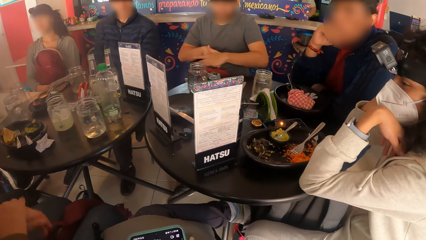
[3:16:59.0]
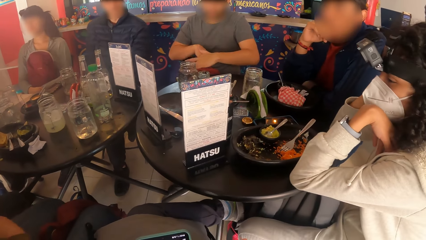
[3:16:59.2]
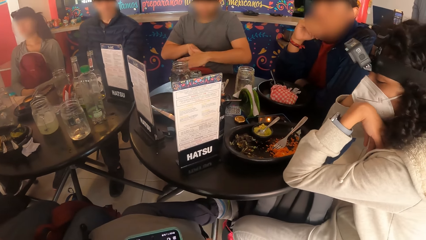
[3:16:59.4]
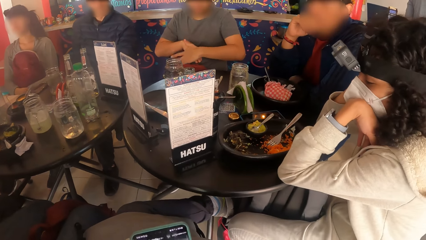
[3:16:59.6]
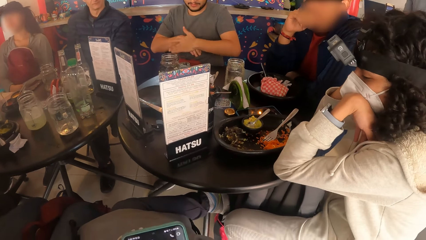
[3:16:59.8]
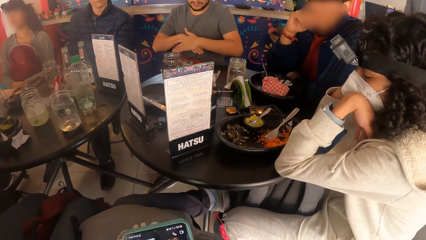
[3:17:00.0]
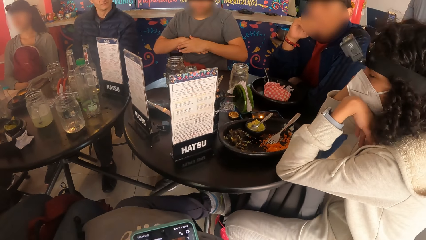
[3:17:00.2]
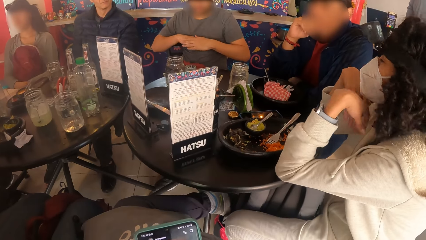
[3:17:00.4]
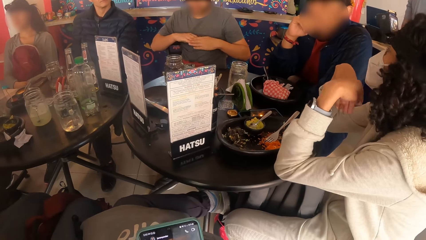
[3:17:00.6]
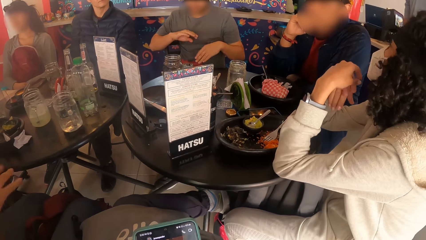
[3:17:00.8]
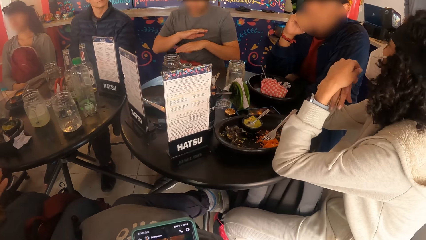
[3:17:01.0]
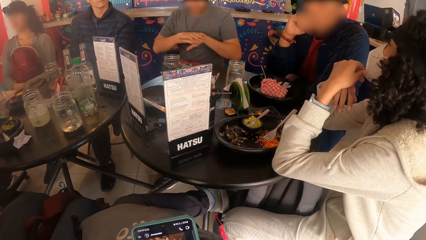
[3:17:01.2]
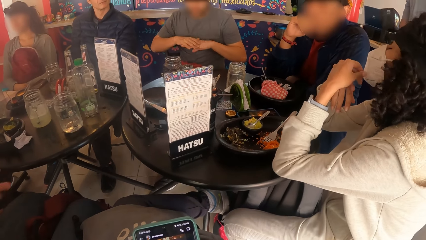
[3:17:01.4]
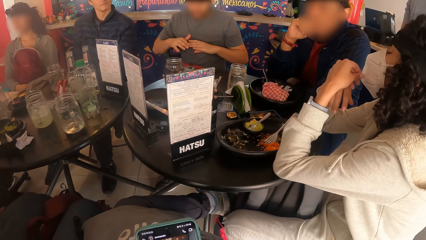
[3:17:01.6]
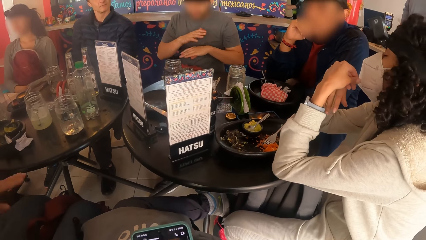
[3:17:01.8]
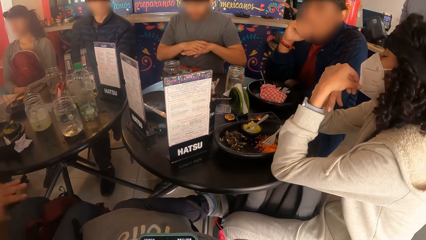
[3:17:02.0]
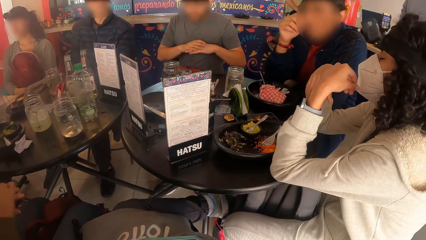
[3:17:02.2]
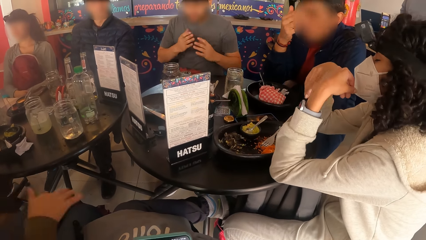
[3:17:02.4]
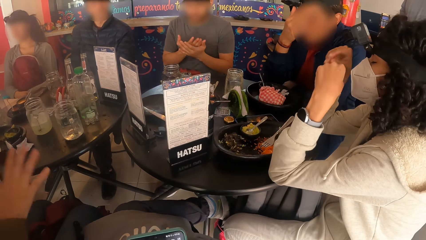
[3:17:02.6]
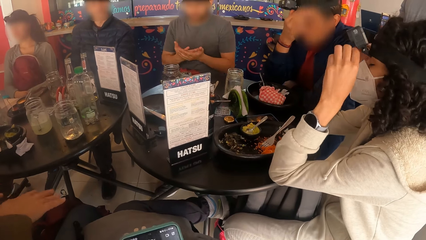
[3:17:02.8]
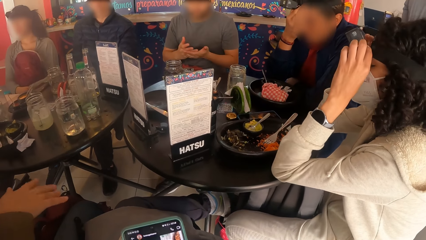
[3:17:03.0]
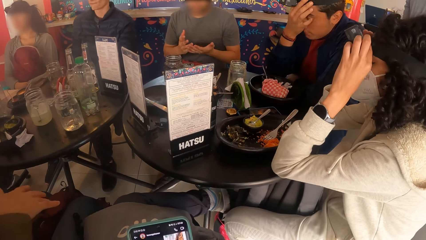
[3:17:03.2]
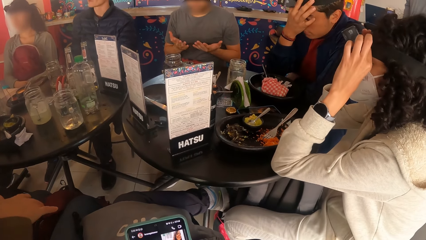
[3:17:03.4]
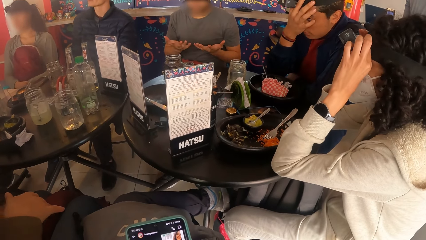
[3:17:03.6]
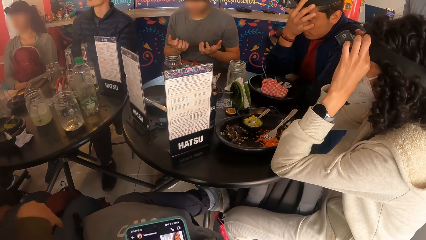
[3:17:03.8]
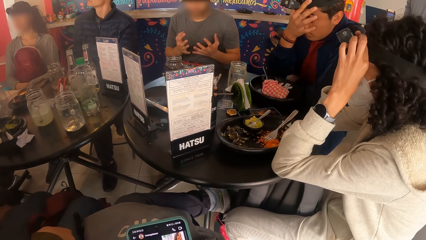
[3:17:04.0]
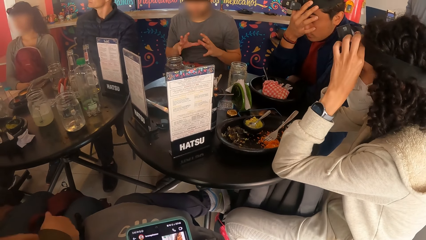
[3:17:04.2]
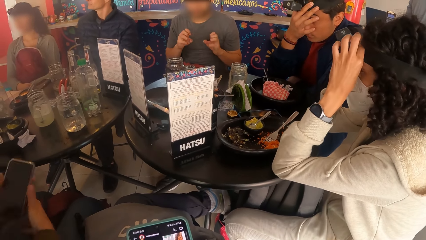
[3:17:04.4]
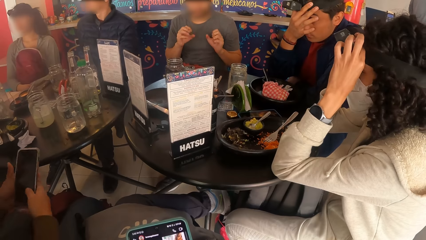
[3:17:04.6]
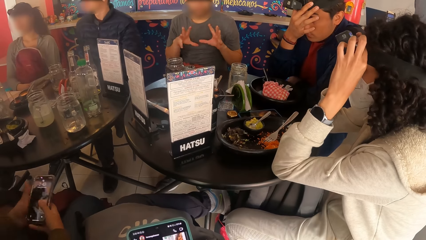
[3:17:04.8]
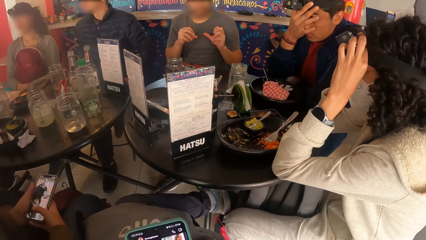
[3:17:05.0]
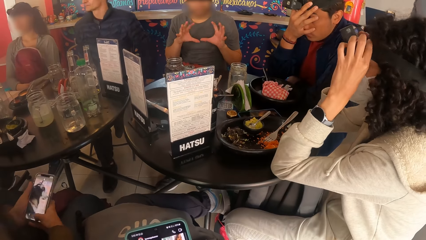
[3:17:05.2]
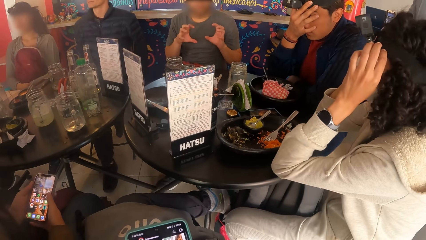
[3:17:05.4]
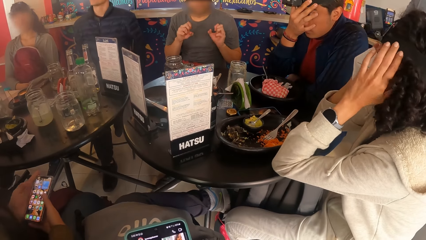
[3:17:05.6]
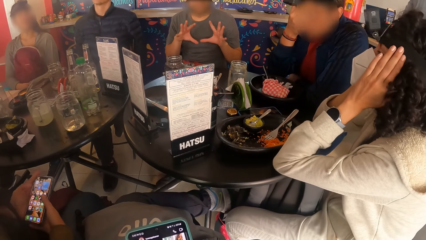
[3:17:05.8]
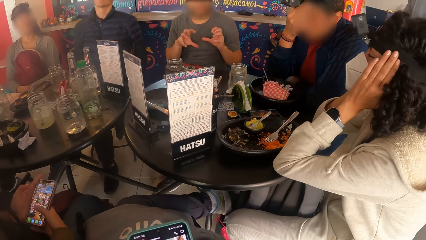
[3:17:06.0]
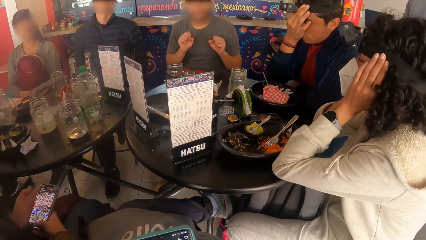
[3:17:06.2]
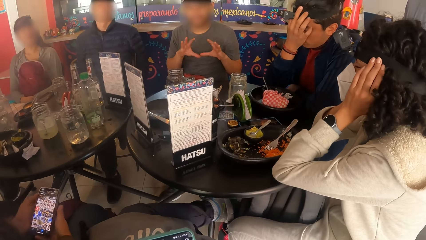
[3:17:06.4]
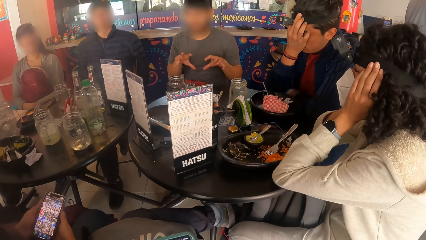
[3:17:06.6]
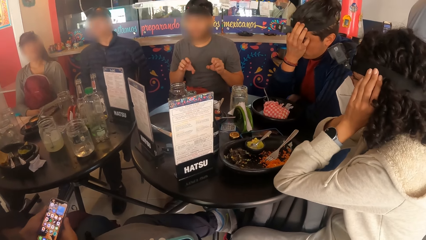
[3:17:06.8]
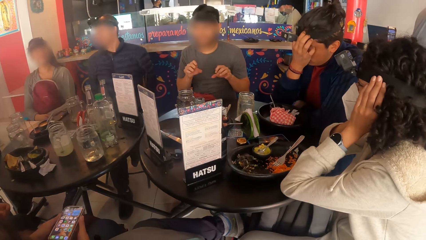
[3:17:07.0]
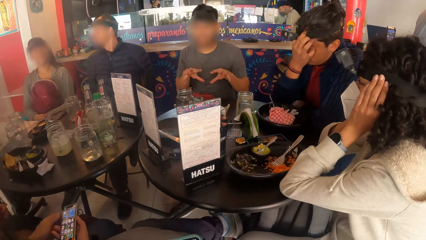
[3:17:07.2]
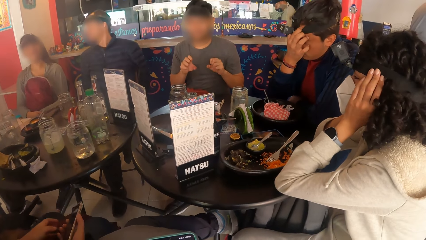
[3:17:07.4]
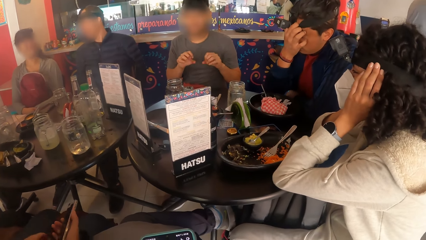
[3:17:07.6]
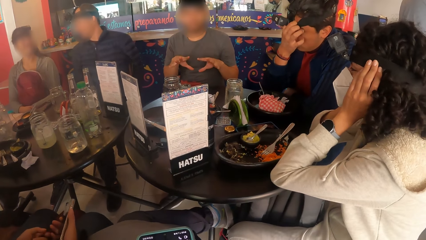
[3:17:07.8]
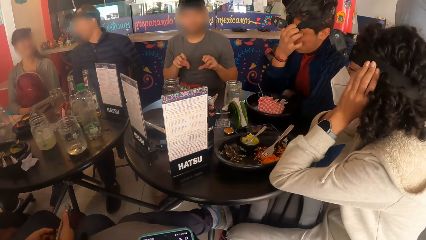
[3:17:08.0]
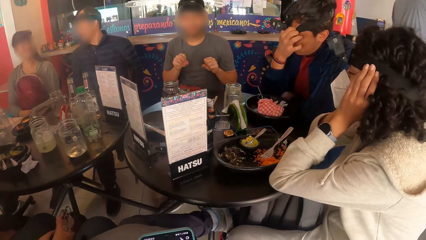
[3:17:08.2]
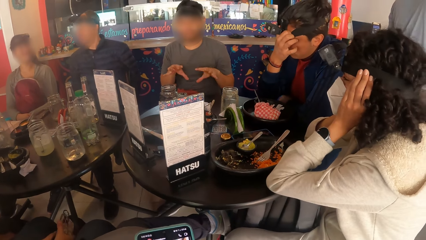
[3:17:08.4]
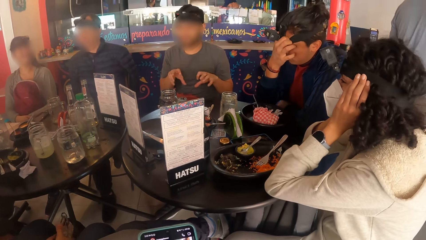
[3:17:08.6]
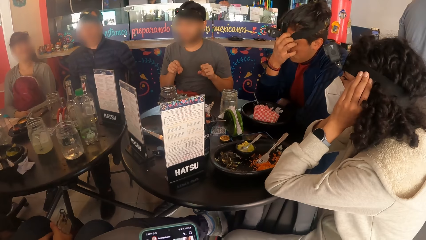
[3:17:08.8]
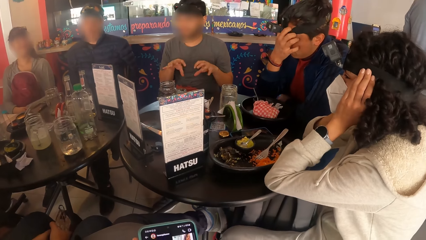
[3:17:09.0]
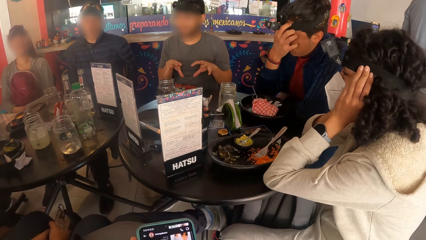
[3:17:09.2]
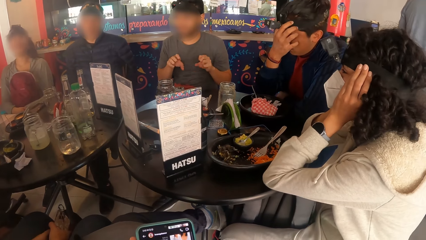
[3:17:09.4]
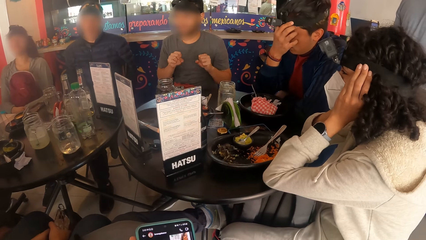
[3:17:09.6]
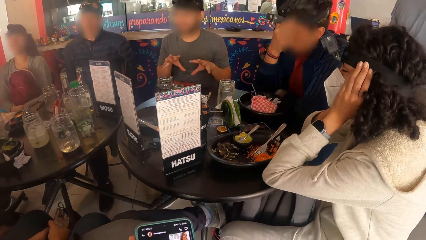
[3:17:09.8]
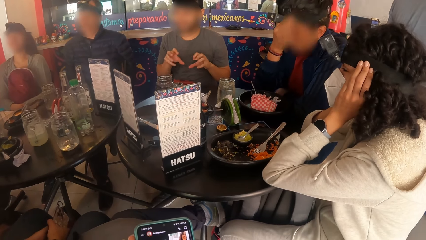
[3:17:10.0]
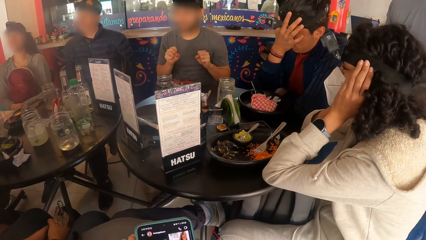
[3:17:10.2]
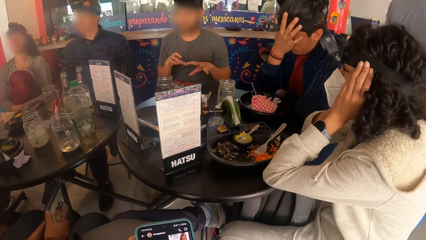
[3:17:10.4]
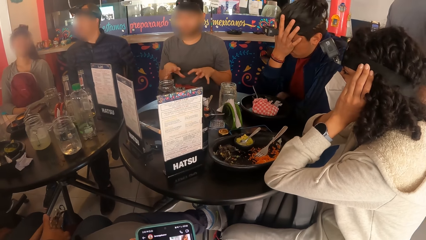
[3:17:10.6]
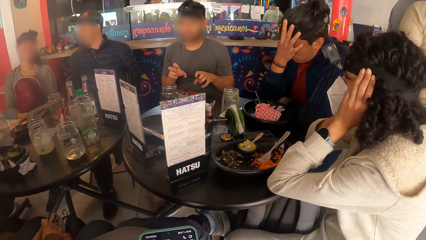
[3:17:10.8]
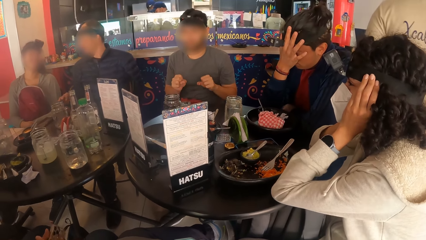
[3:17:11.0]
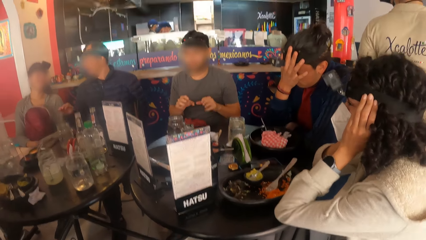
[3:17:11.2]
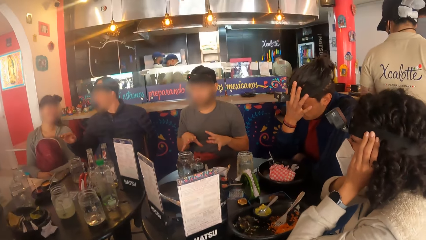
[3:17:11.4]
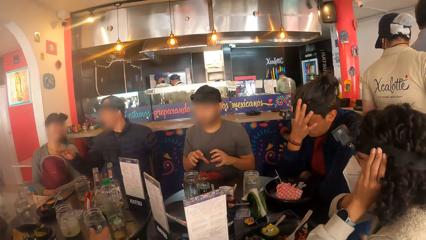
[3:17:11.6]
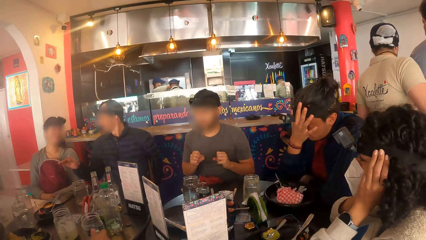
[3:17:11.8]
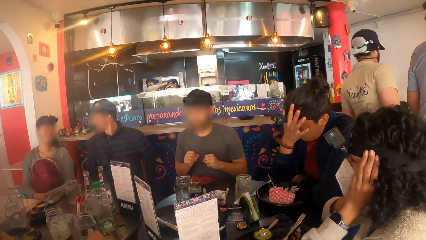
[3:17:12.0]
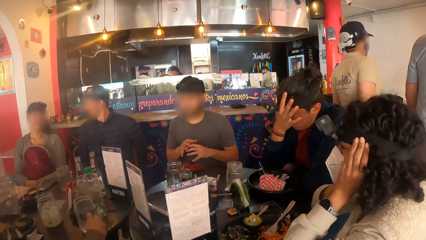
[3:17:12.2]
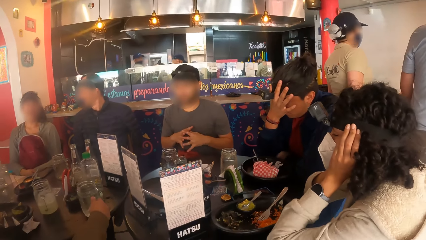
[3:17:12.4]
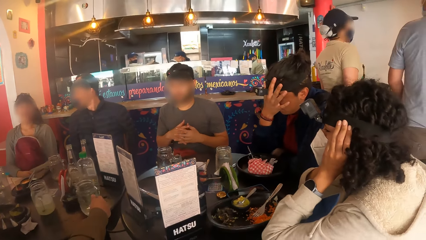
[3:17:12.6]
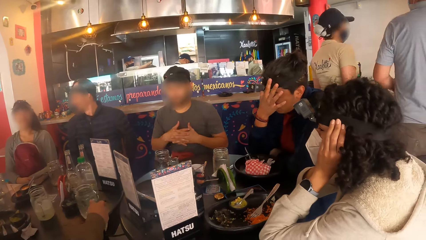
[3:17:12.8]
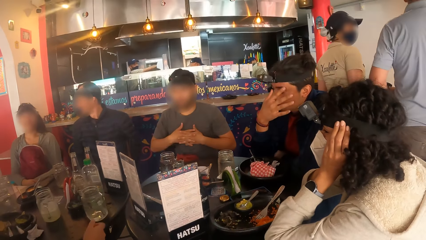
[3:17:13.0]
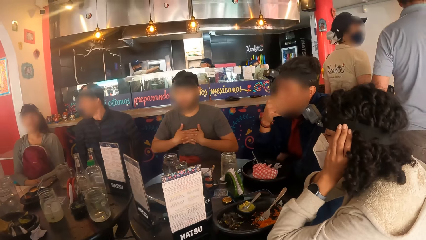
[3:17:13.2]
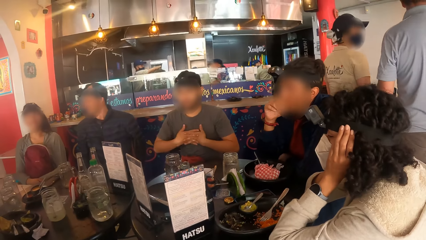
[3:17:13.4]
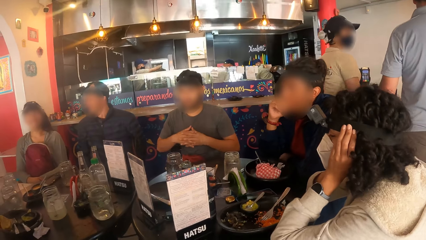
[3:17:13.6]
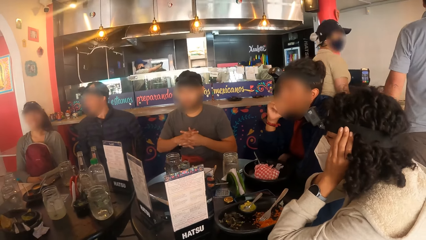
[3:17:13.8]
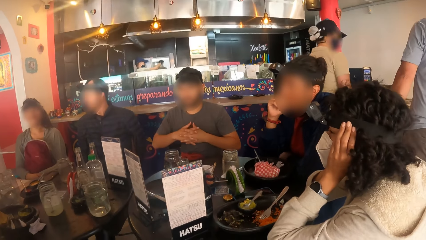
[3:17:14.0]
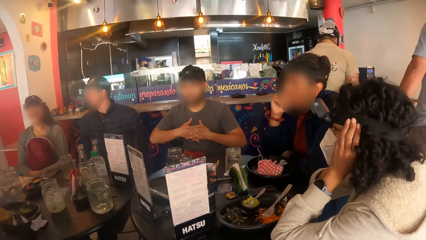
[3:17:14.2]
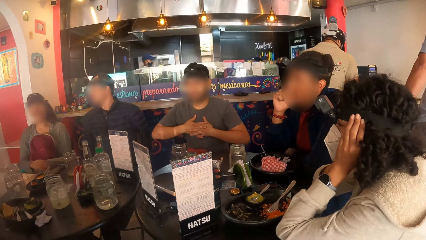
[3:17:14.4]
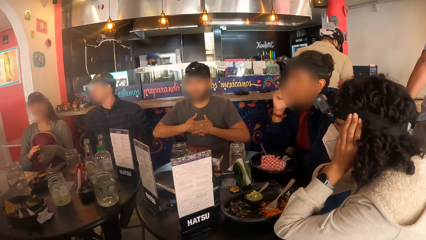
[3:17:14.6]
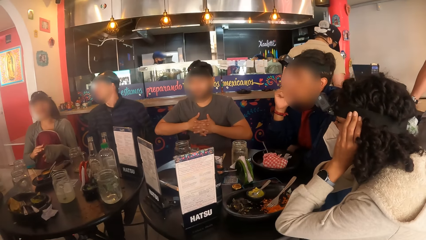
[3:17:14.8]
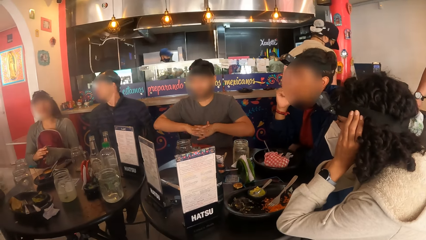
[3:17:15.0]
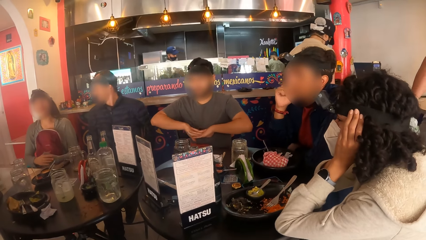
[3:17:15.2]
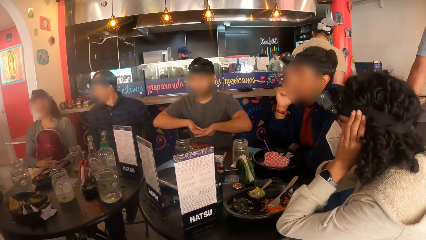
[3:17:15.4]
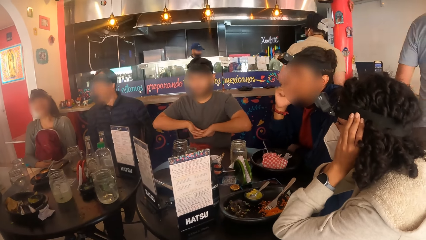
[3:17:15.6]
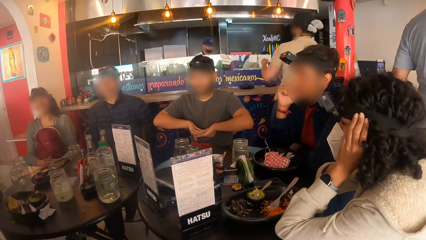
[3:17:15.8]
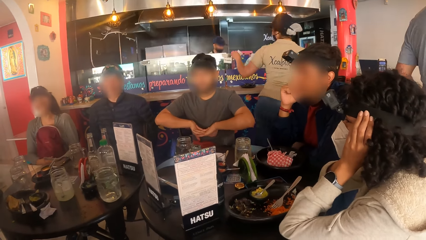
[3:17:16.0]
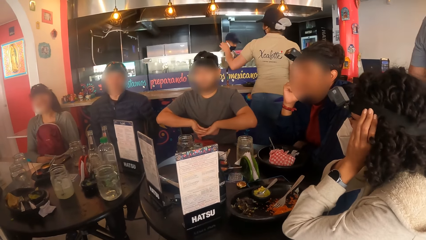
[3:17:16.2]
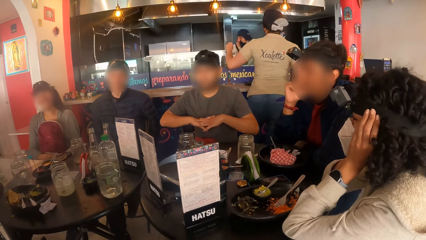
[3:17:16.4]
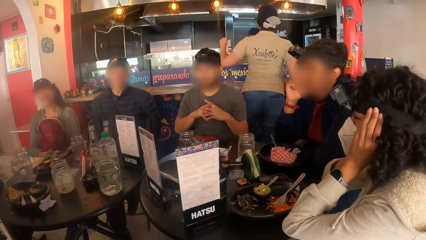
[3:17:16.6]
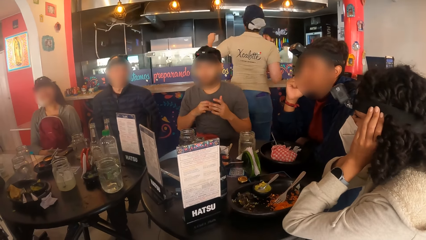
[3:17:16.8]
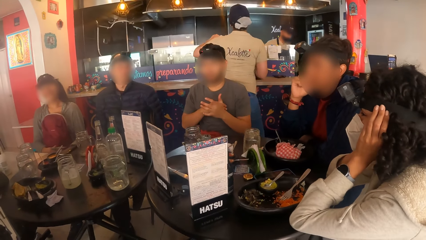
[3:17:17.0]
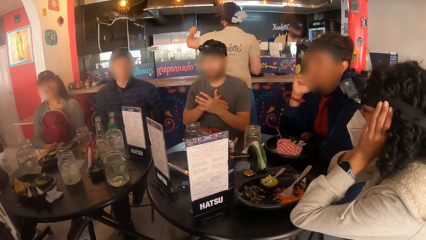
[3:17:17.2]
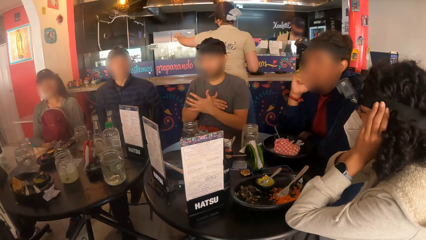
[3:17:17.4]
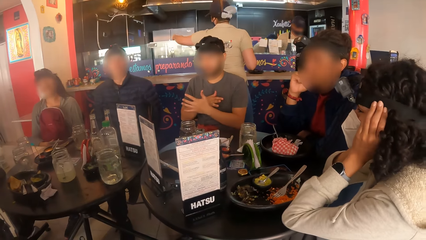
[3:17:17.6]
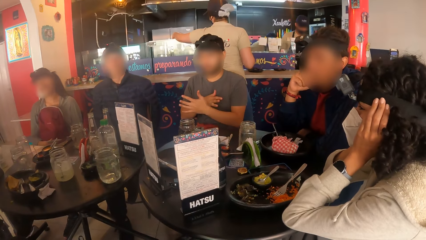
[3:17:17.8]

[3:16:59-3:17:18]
The camera wearer operates the phone with both hands. A person touches the camera. The camera wearer operates the phone. Another person operates the phone. The other person touches a glass jar.
